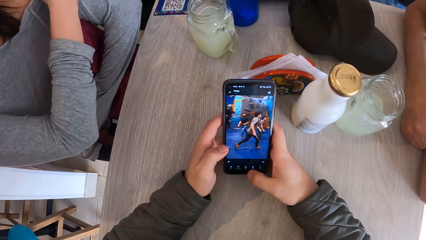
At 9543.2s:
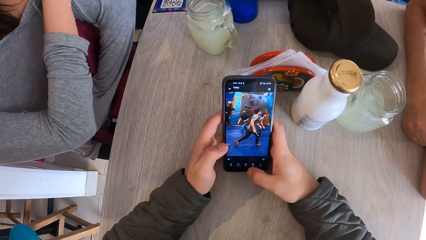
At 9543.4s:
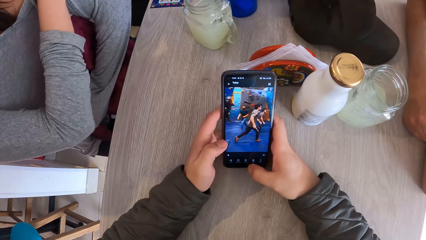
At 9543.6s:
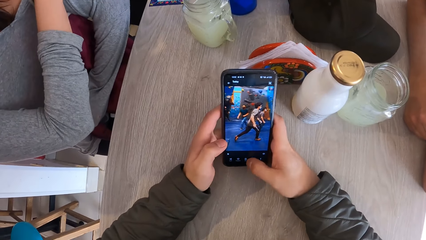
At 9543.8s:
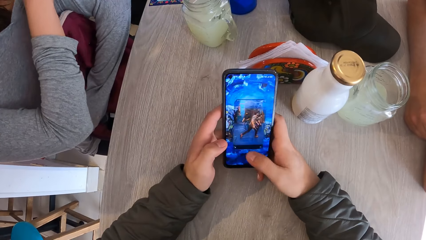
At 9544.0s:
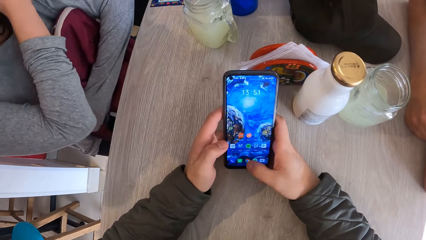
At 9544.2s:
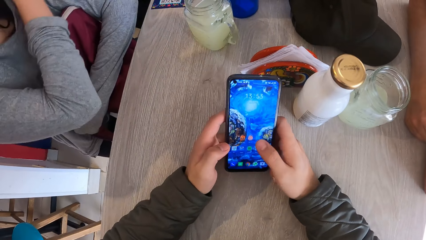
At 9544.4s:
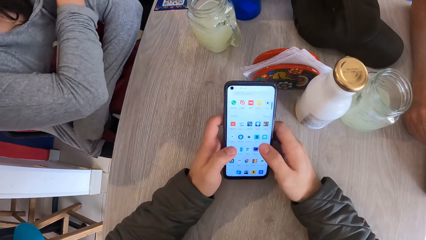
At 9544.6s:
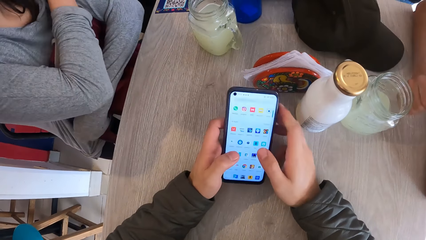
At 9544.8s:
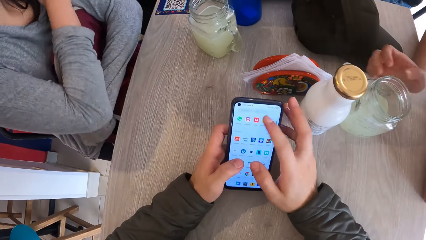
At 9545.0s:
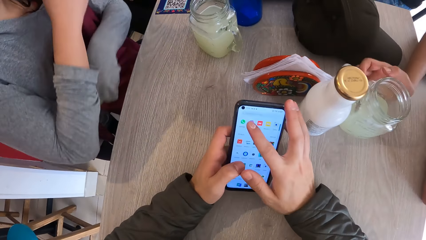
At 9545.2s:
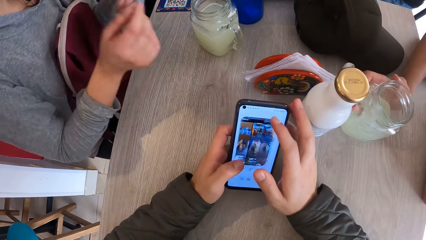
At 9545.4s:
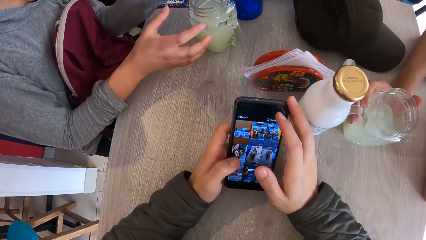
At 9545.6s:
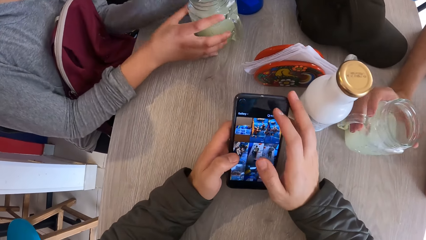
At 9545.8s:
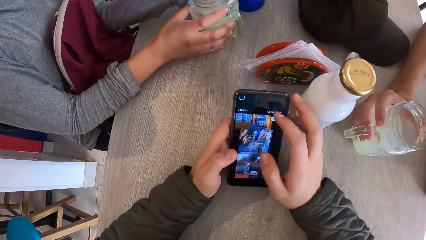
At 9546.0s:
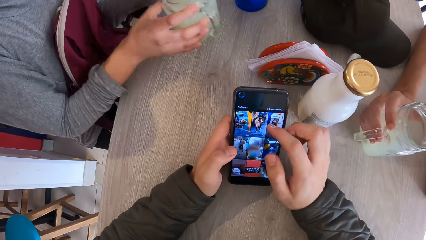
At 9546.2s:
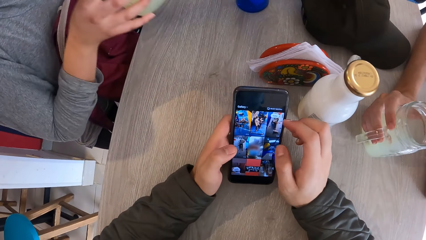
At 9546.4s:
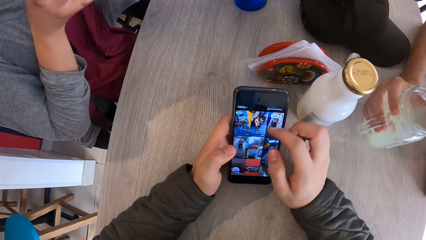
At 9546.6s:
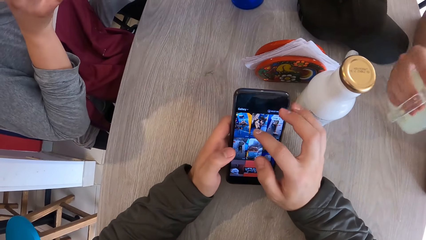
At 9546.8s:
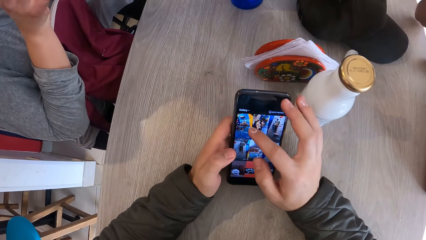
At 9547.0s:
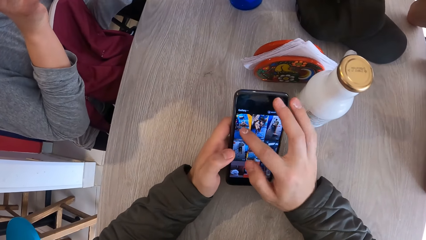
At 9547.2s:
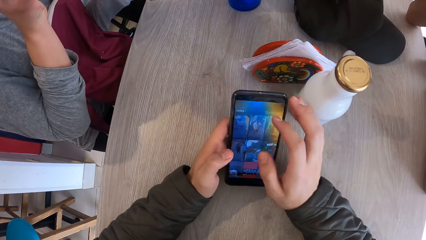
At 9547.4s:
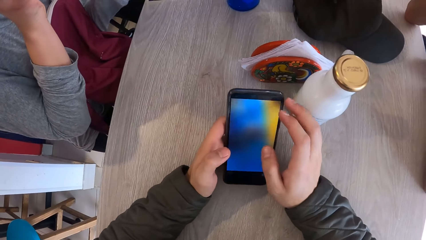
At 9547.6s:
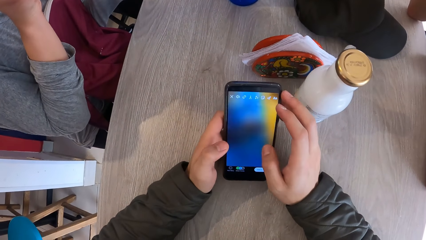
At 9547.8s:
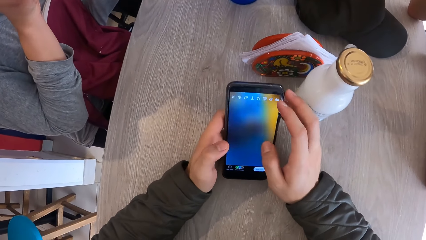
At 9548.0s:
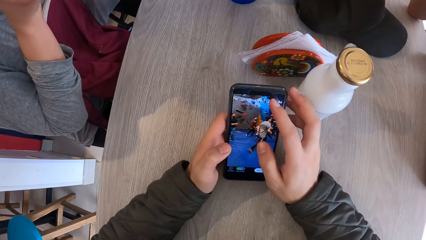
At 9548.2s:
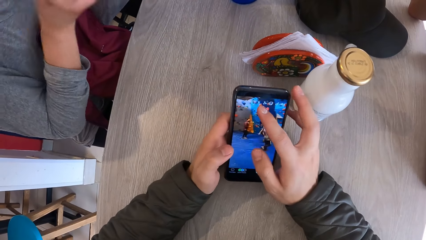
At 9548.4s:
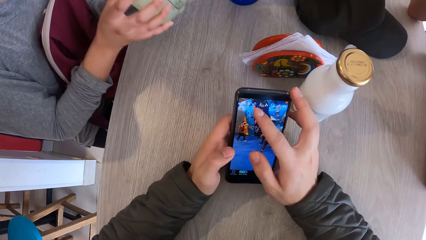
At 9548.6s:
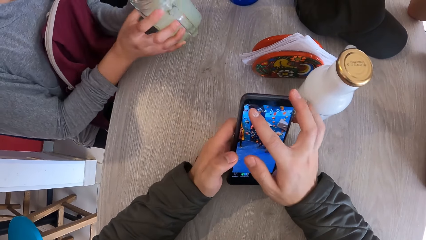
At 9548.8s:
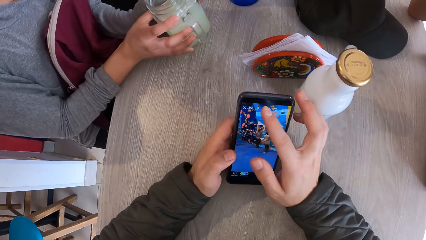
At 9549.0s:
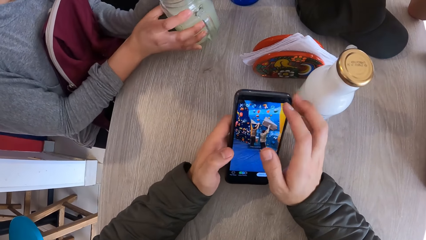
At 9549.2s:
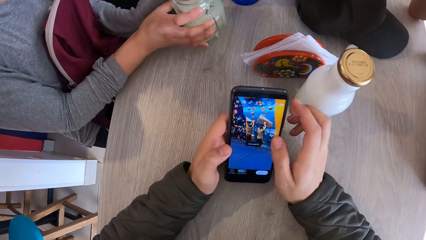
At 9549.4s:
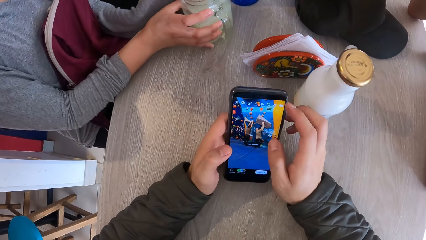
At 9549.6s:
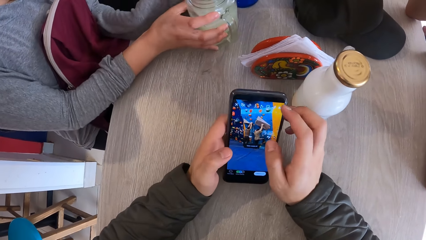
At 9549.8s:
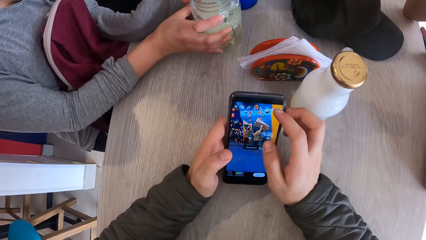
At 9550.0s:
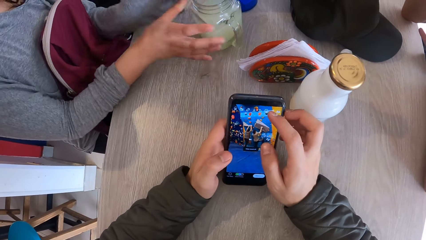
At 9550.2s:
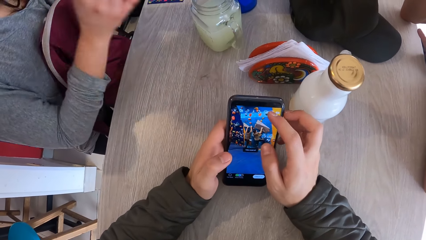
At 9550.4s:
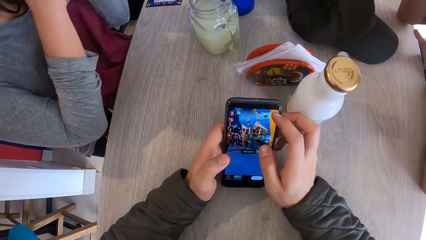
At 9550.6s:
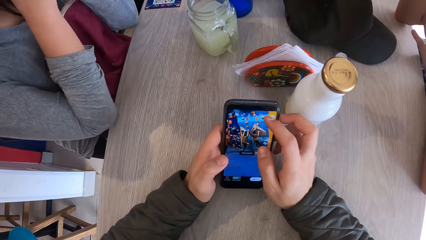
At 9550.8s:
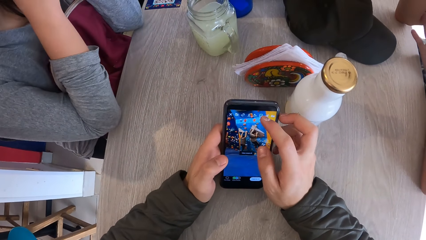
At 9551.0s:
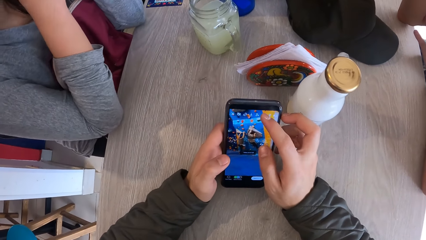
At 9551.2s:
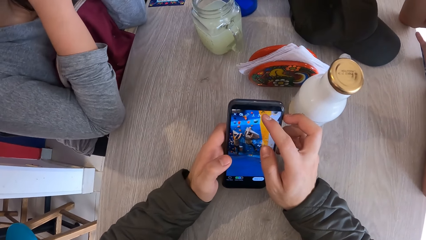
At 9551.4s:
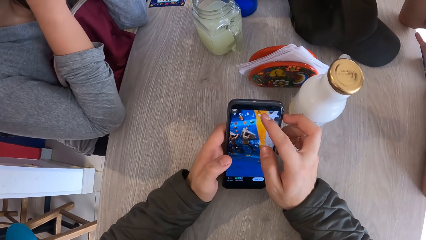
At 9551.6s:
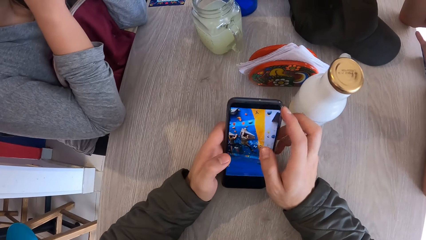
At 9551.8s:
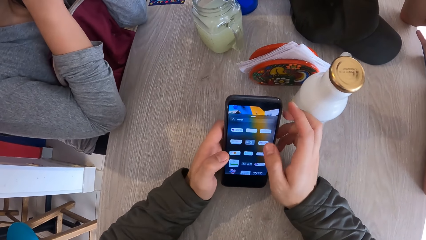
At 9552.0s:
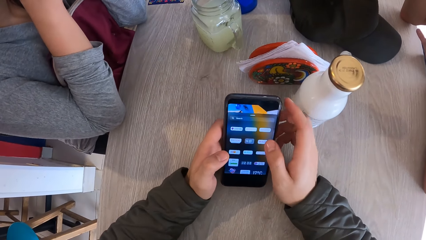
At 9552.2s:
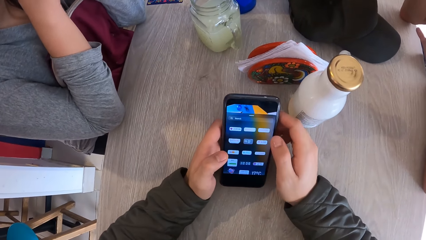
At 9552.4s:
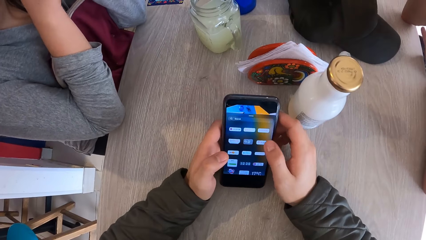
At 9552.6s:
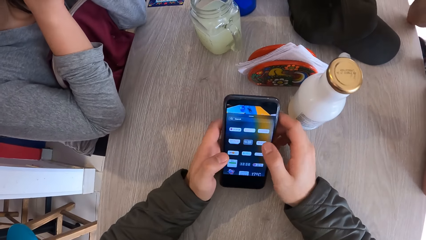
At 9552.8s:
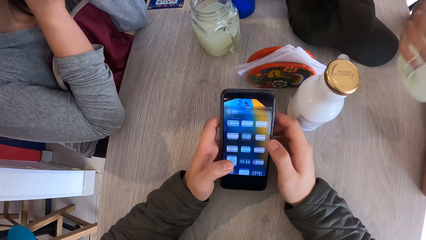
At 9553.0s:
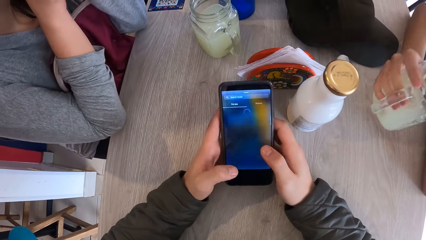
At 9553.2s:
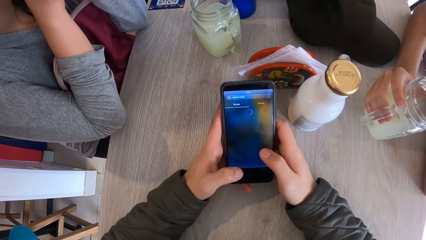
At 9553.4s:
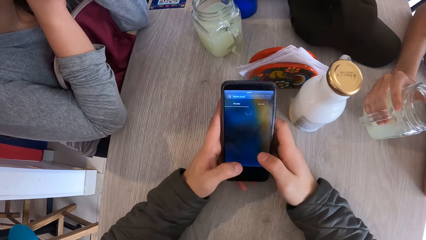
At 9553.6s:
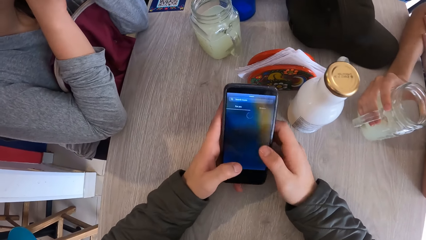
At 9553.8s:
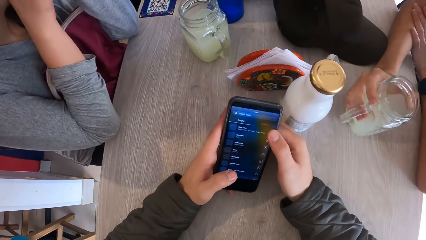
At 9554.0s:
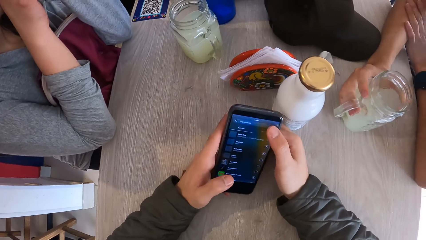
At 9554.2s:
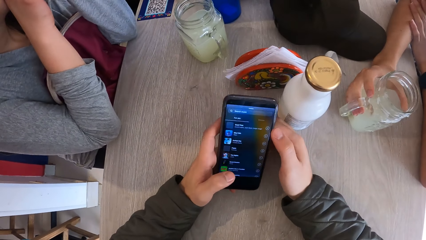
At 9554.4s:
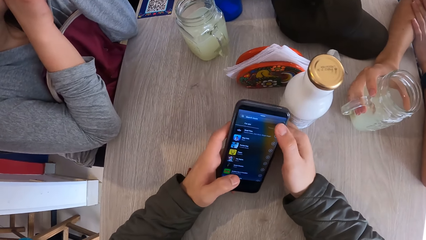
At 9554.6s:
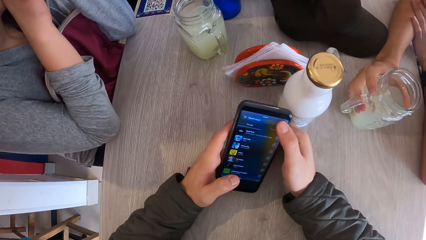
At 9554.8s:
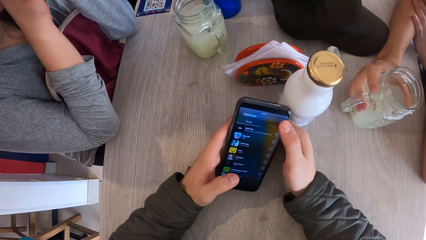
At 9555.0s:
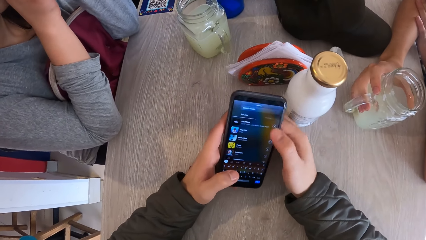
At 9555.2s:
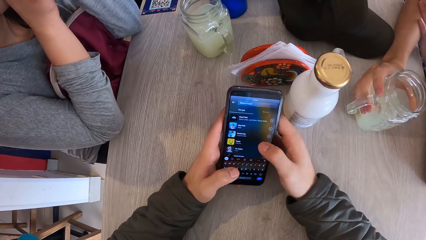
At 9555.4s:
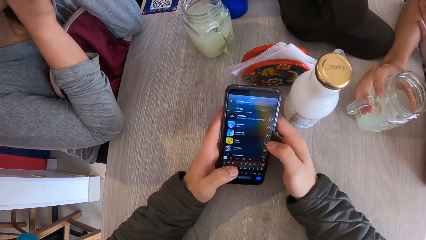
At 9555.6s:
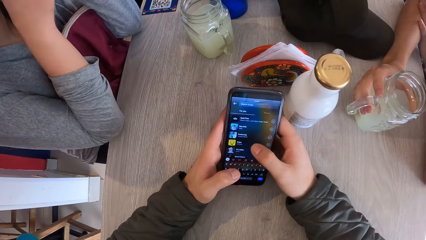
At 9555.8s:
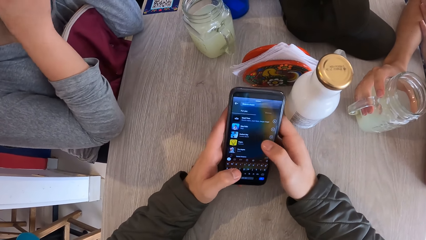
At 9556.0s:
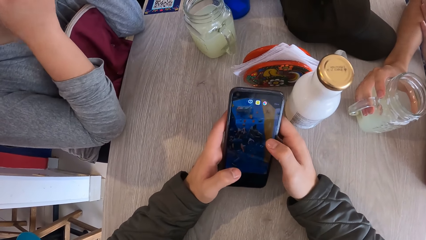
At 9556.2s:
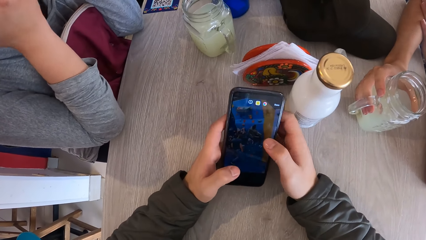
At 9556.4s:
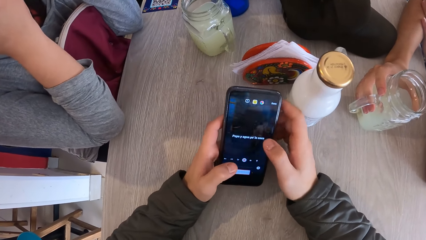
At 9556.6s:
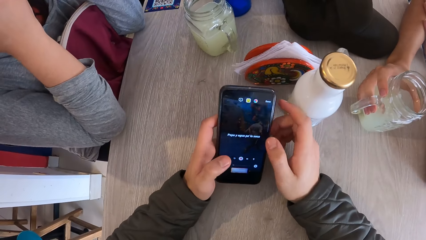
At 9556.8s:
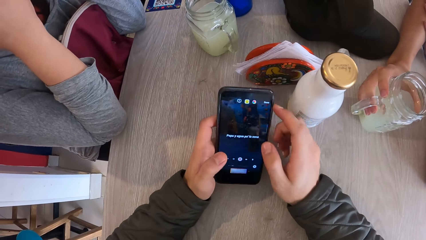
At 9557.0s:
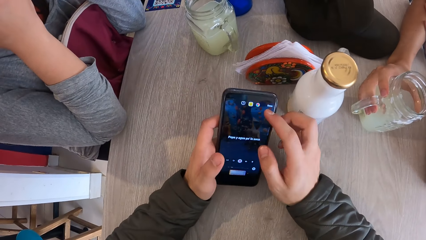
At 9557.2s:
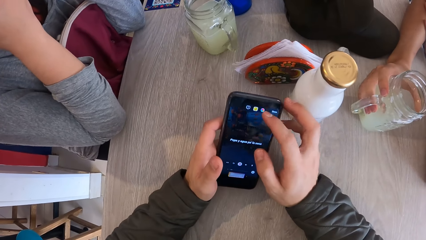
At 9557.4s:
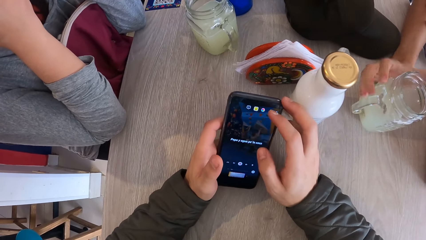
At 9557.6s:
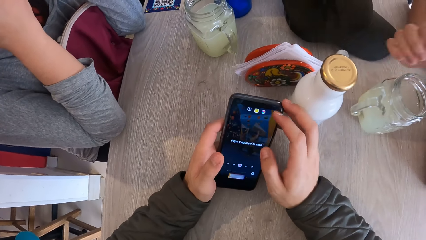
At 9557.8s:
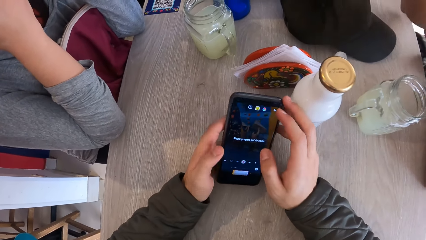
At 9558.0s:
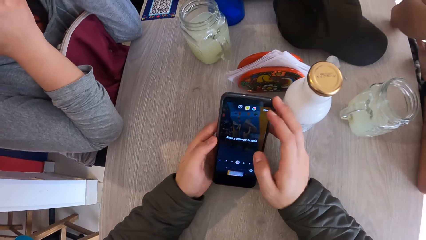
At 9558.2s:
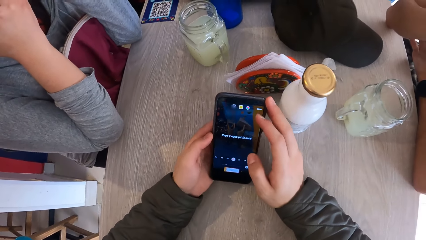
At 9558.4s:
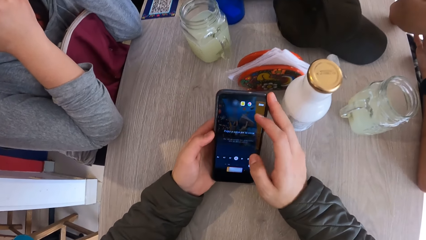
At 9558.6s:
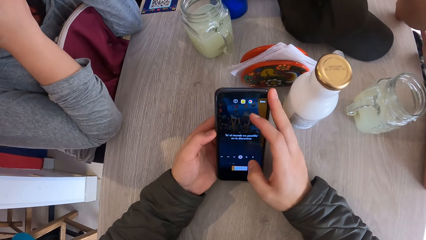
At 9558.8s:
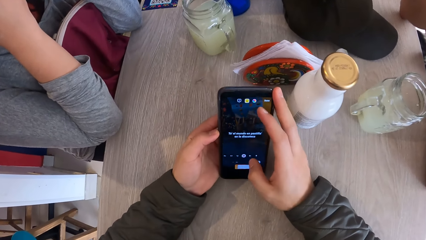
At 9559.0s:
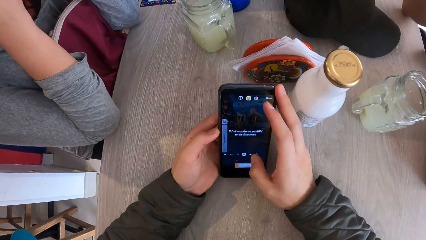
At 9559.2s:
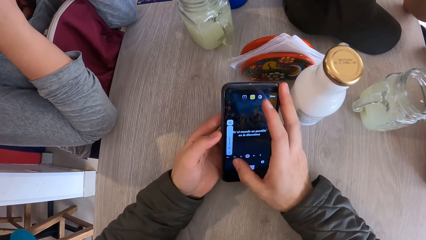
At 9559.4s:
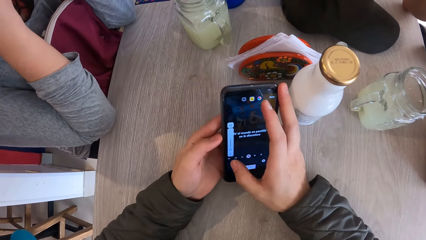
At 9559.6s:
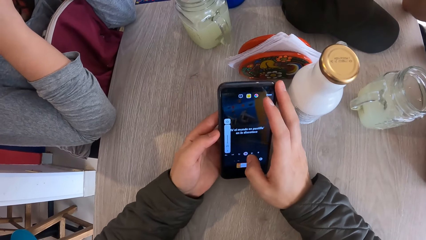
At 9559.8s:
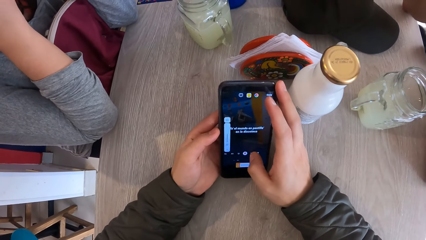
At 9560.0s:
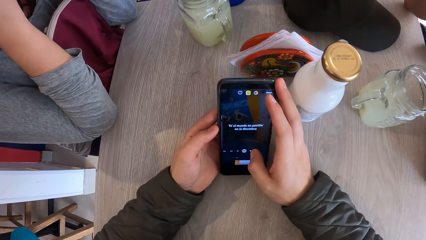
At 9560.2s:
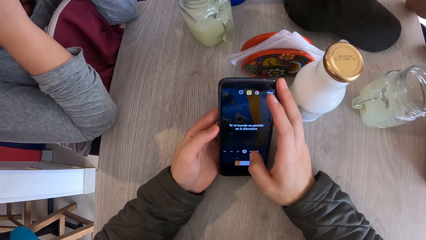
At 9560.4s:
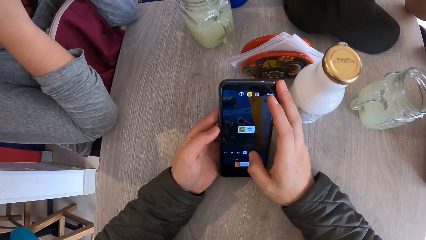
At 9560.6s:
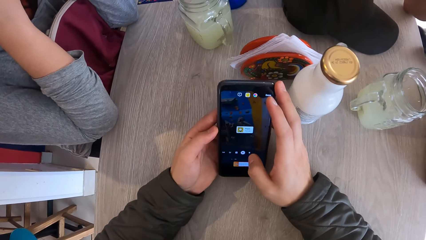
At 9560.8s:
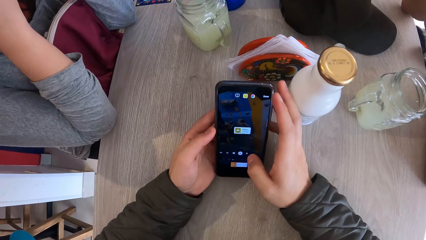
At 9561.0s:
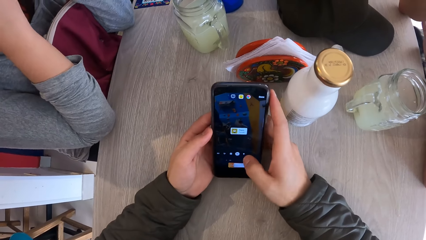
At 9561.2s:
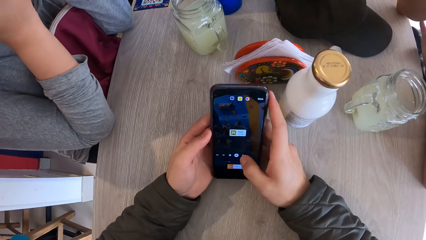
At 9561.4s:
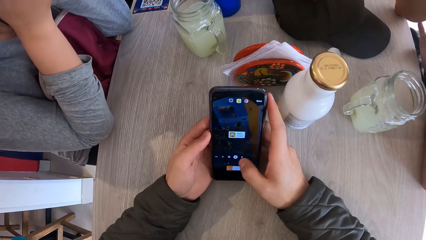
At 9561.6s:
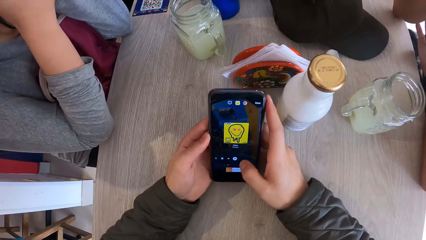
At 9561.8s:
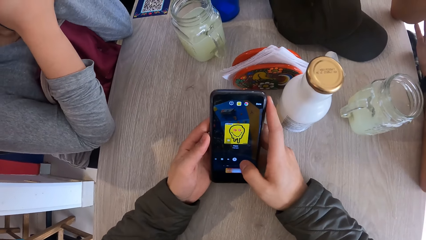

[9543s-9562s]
The camera wearer operates the phone. The woman drops her hand from the cloth. A man picks up the jar from the table with his right hand. The woman picks up the jar from the table with her right hand. The man drinks something in the jar. The woman drinks from the jar in her right hand, places the jar on the table with her hands, and holds her hands on the table. The camera wearer operates the phone. The man holds the jar on the table, places the jar on the table with his right hand, and lifts his hand from the jar. The camera wearer operates the phone.
